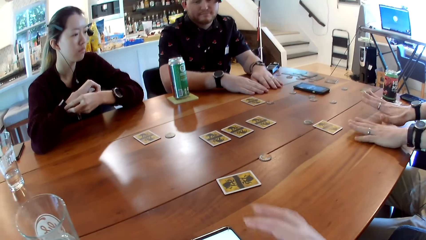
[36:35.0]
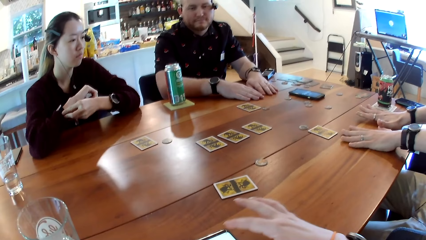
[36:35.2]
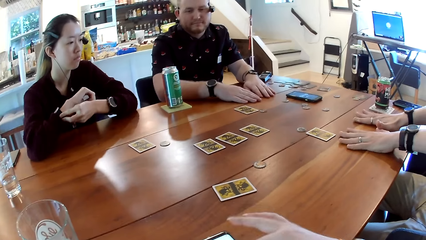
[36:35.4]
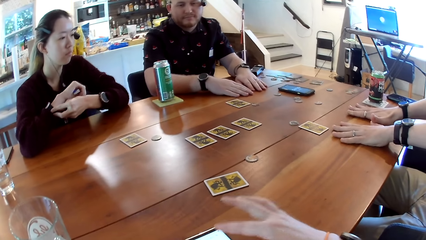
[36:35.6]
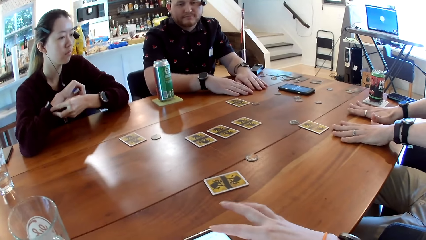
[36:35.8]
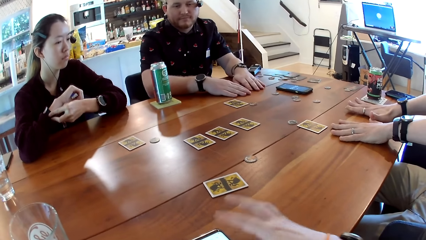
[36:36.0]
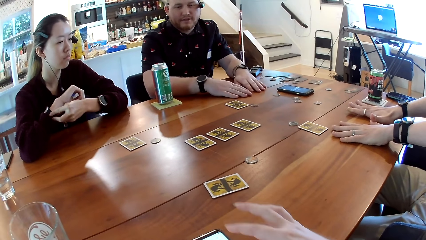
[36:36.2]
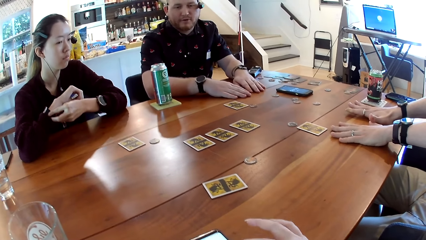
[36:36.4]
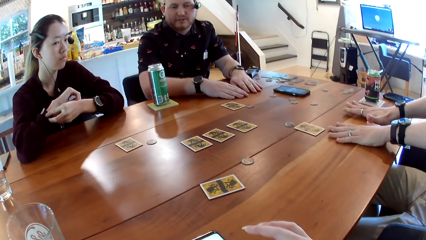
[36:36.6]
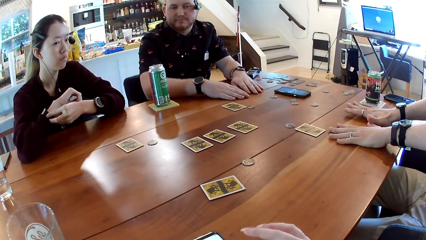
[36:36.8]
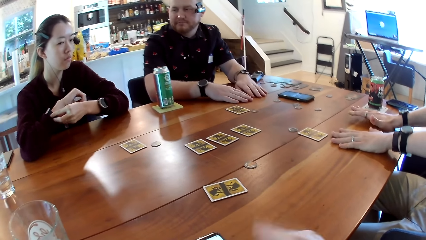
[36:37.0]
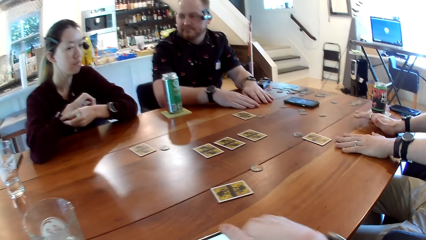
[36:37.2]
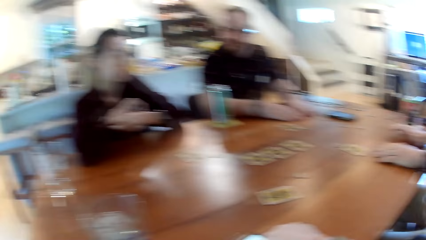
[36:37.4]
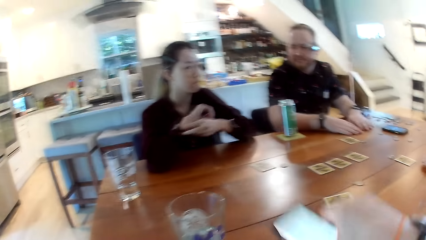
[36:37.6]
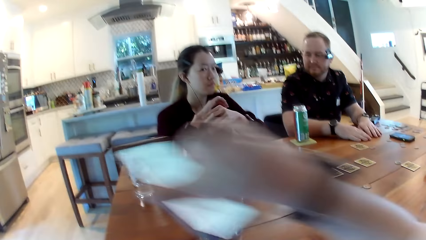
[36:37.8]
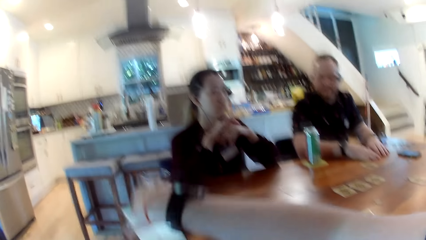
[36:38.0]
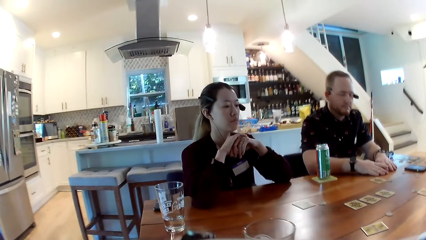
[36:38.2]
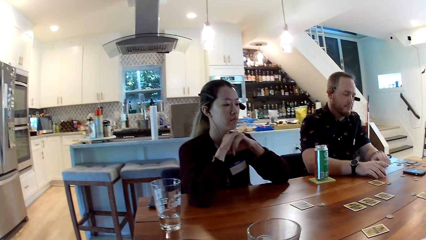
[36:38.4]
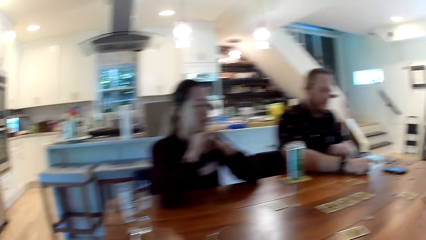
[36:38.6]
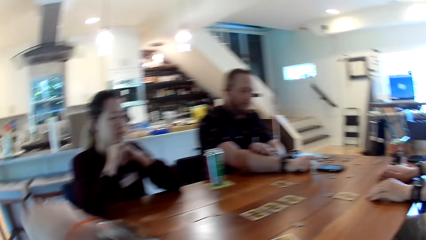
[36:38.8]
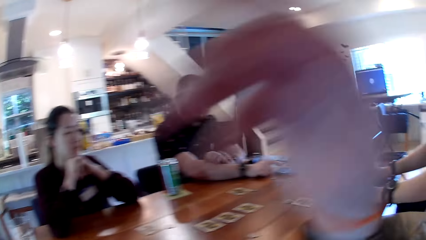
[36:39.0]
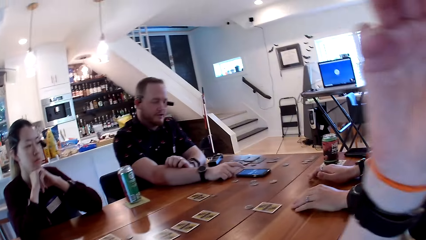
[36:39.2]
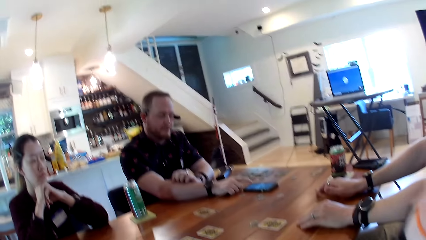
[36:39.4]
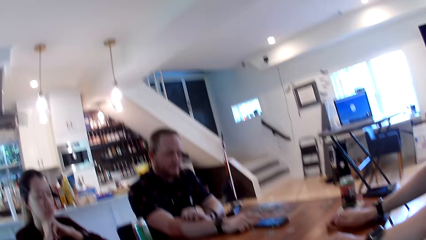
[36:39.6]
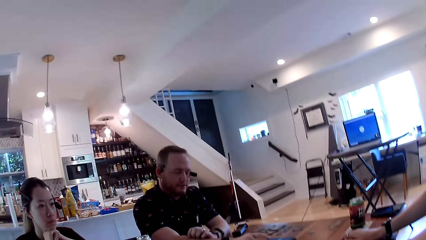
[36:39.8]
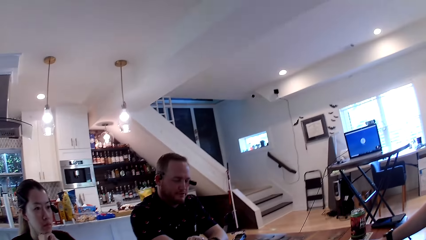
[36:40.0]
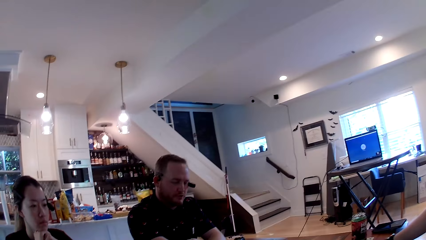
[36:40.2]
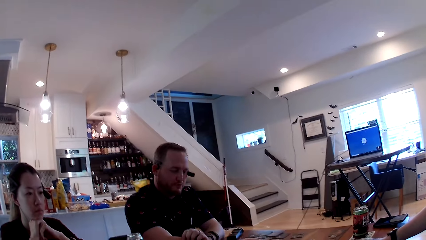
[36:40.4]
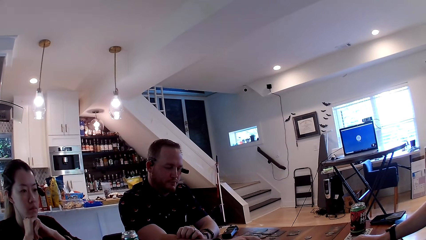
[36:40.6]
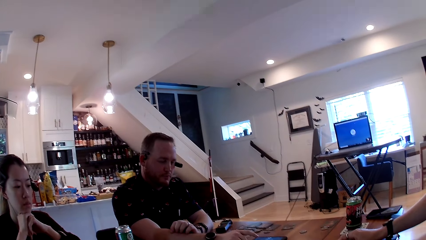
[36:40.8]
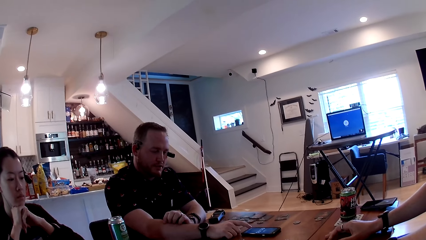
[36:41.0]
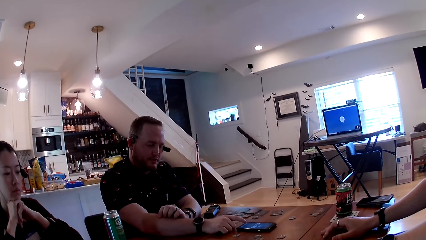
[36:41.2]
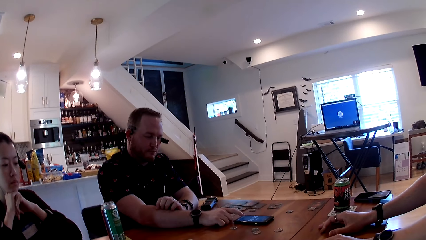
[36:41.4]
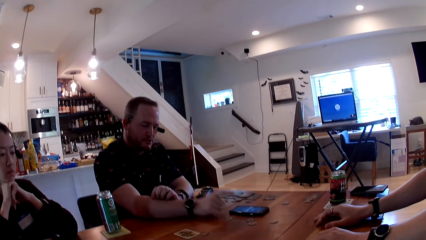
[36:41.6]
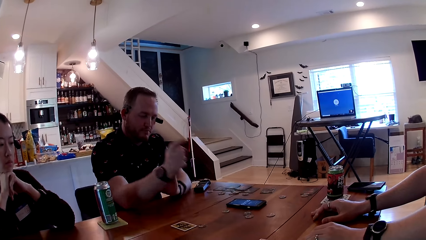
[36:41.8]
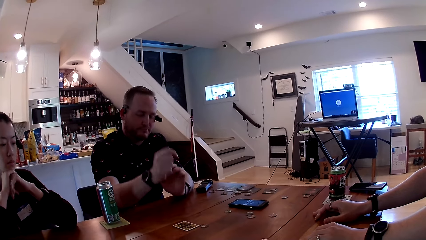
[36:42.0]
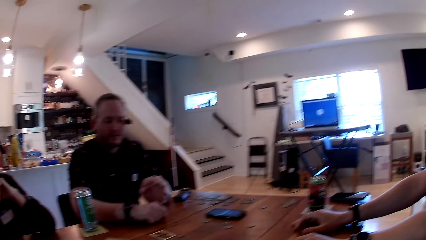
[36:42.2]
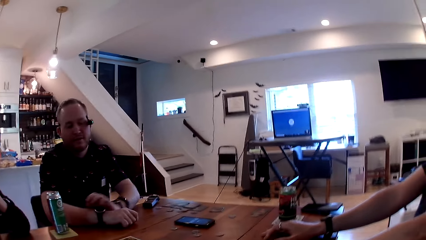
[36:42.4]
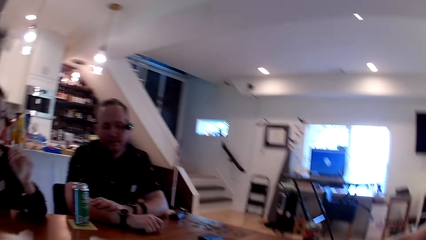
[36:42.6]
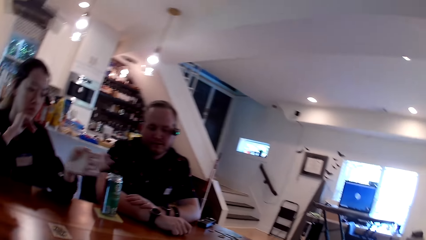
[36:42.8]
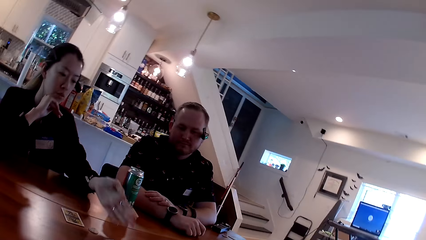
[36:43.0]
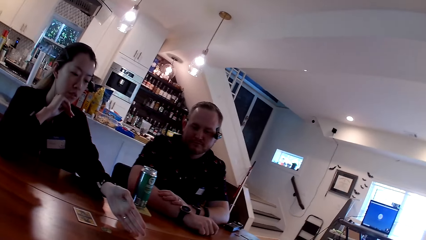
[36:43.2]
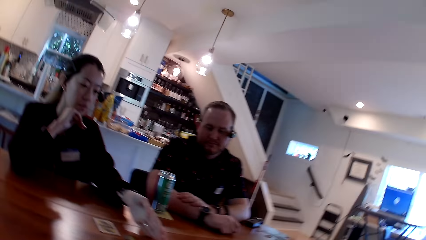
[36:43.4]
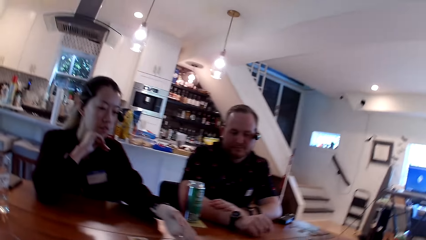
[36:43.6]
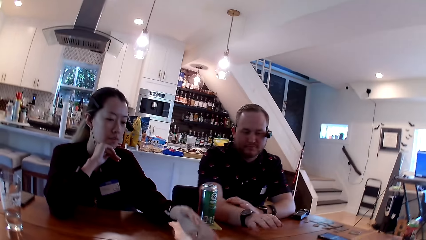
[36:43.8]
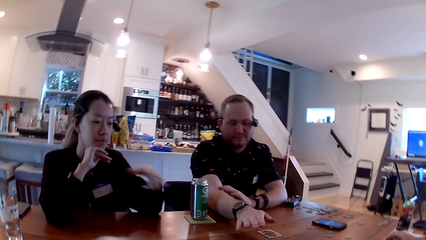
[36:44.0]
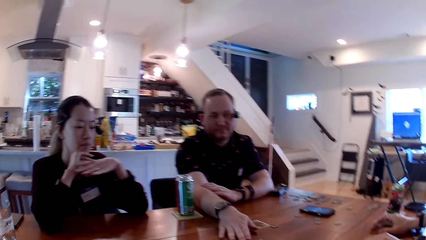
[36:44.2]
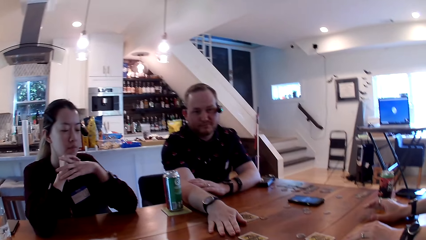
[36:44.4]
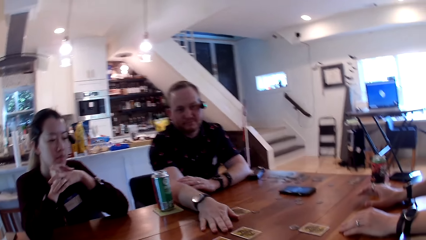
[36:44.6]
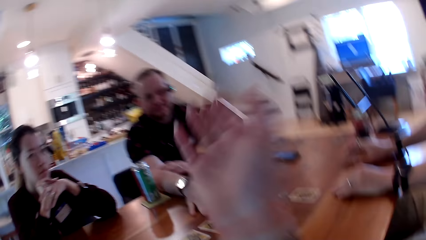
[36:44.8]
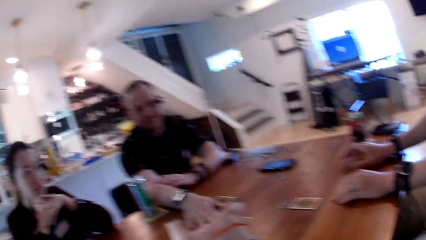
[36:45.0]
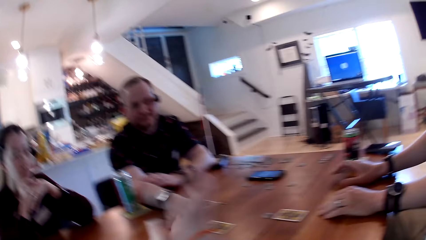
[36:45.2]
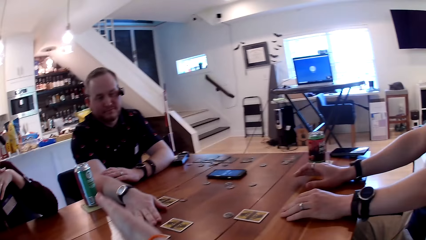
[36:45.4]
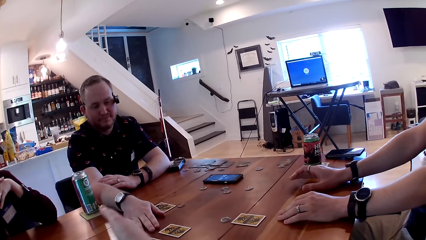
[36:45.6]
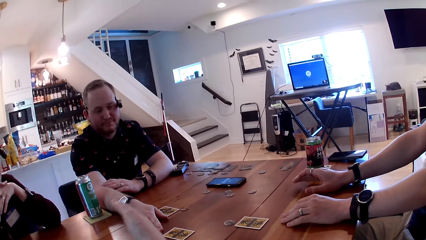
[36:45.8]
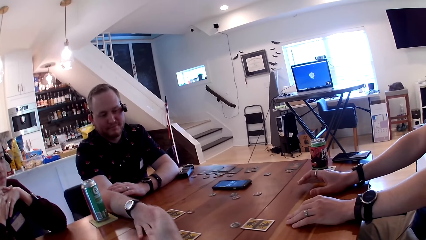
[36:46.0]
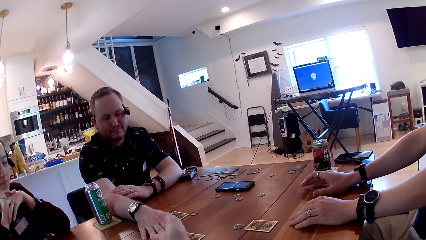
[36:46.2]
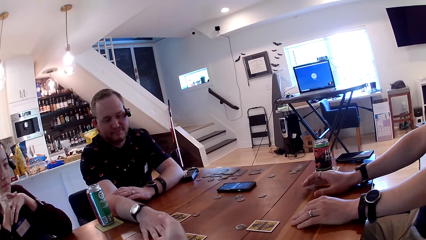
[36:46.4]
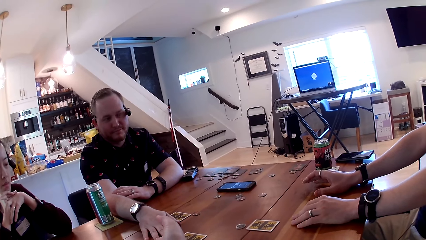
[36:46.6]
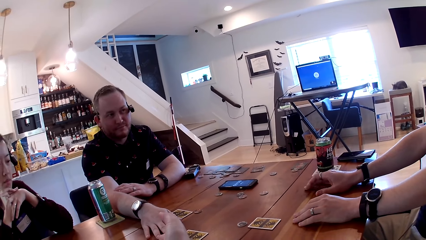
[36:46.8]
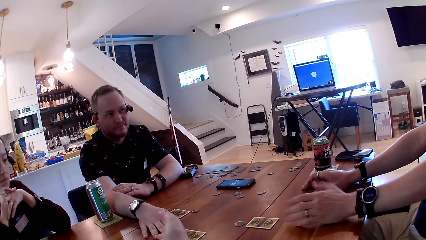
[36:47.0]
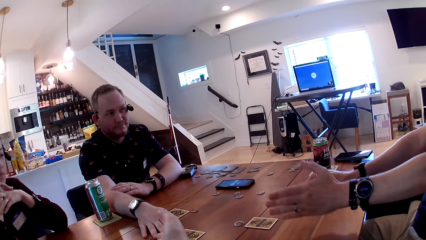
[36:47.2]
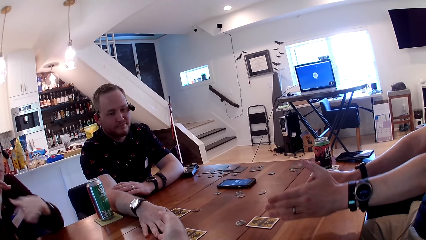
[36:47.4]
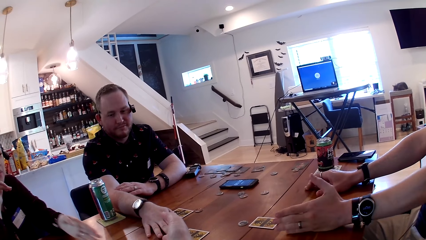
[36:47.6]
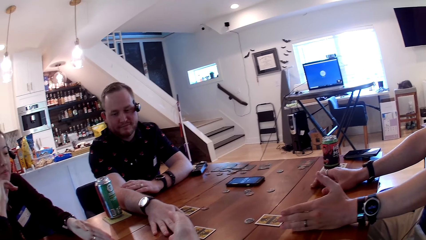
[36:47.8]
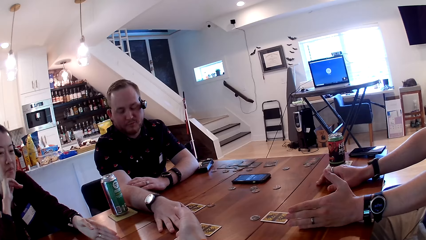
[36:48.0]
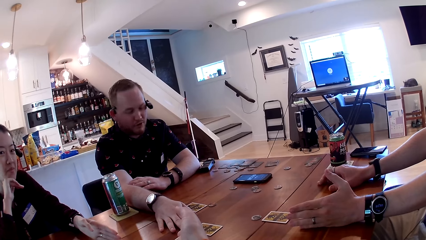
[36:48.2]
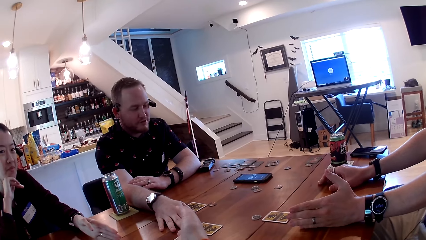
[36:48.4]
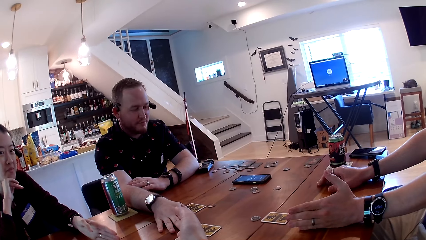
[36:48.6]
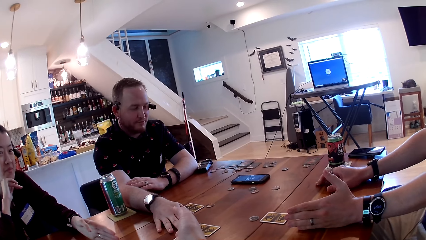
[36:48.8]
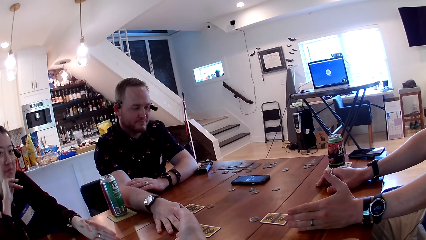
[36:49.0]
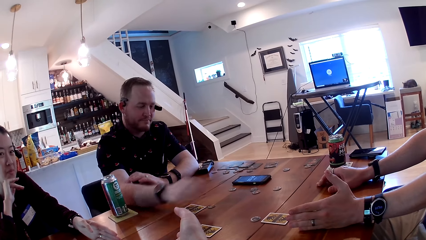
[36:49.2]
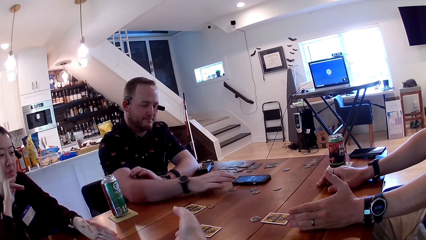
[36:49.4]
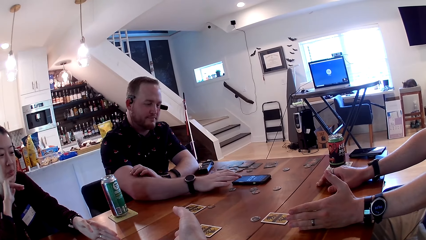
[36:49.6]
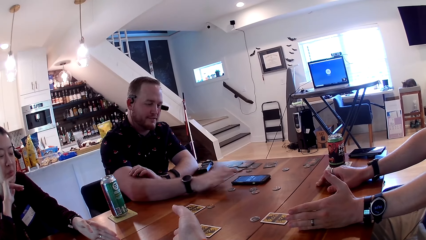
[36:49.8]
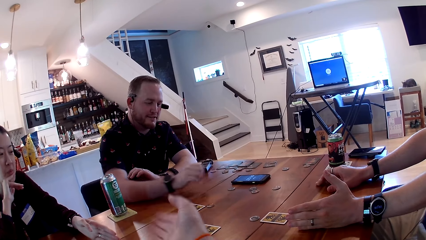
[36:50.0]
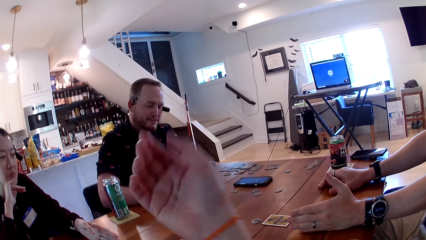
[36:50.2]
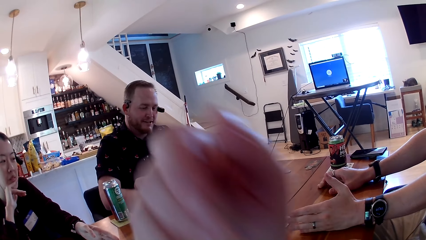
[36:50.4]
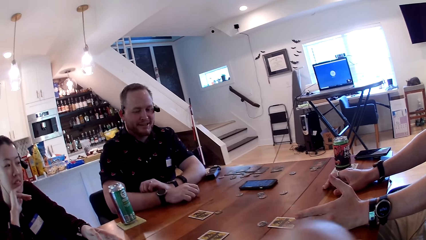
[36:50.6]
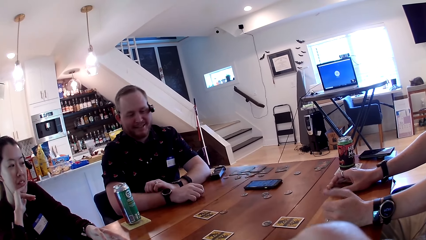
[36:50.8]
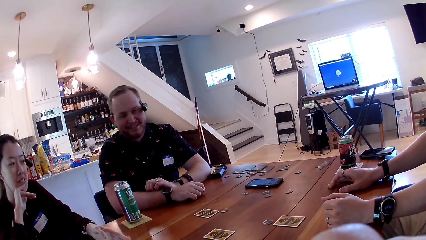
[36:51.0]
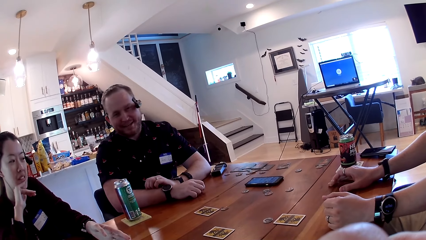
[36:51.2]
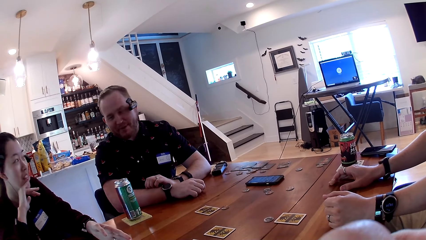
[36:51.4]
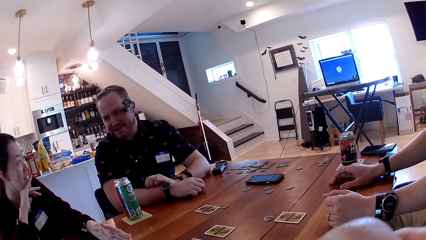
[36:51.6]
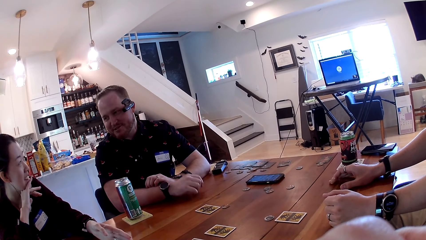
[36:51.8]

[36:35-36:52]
A man interacts with the people at the table and the camera wearer. The camera wearer picks up the phone on the table with her right hand. She places the phone in her right hand on the table. Another man operates a phone on the table with his right hand. The camera wearer looks around. A woman stretches her left hand towards a card on the table. The other man places his right hand on the table. The camera wearer stretches her right hand towards a card on the table and interacts with the people at the table. A third man stretches his left hand towards a card on the table. The other man operates the phone on the table with his right hand.
